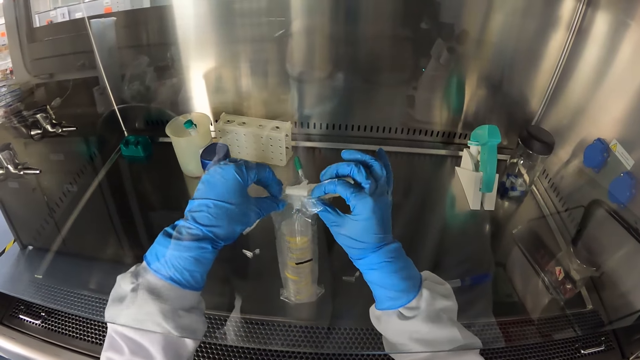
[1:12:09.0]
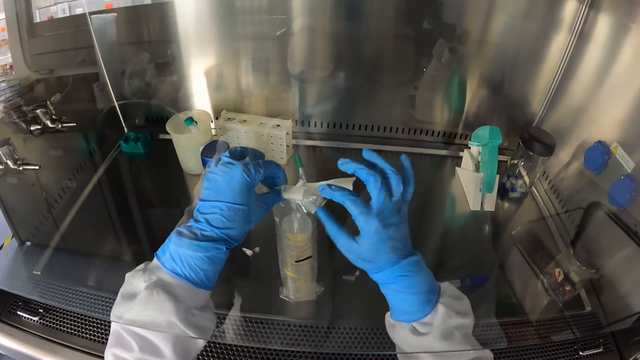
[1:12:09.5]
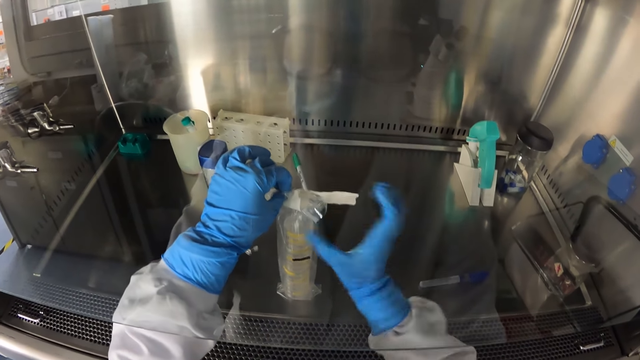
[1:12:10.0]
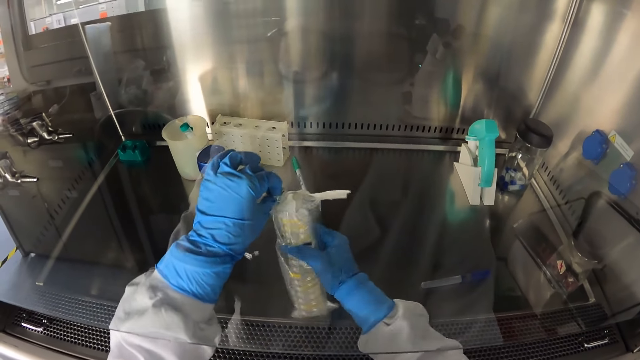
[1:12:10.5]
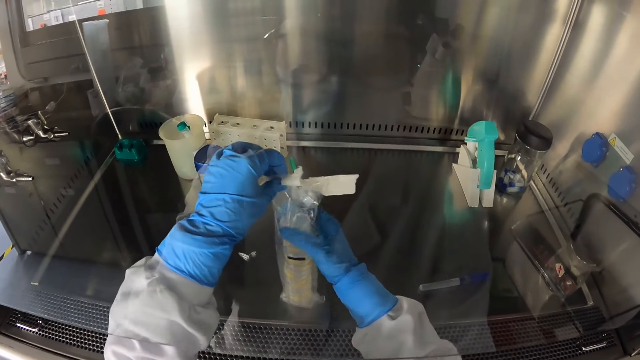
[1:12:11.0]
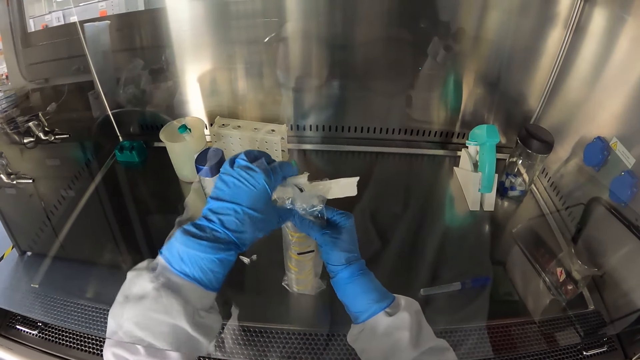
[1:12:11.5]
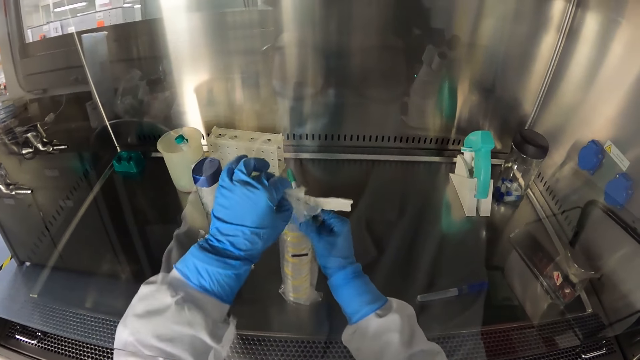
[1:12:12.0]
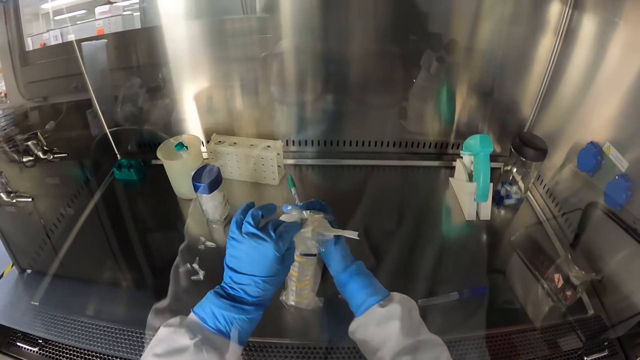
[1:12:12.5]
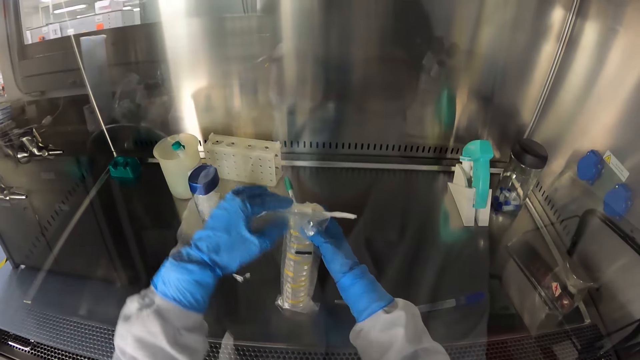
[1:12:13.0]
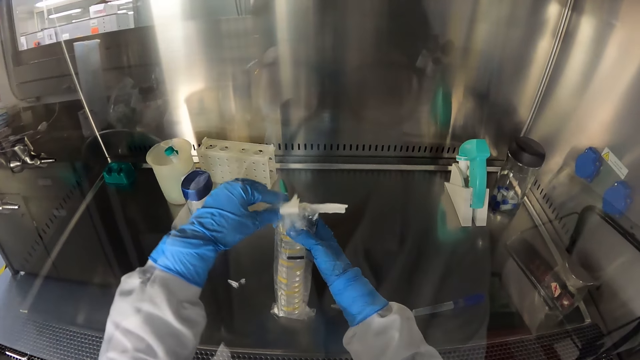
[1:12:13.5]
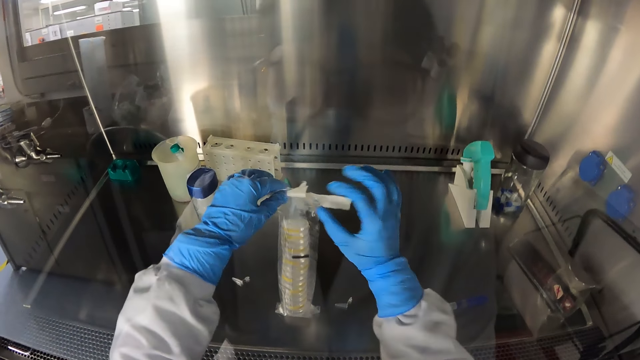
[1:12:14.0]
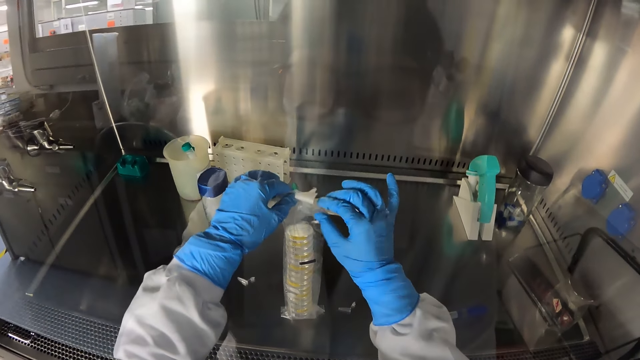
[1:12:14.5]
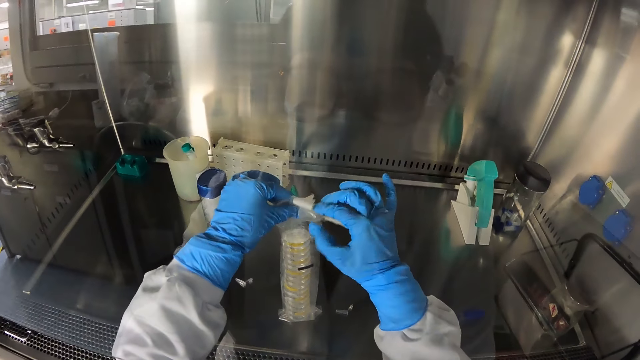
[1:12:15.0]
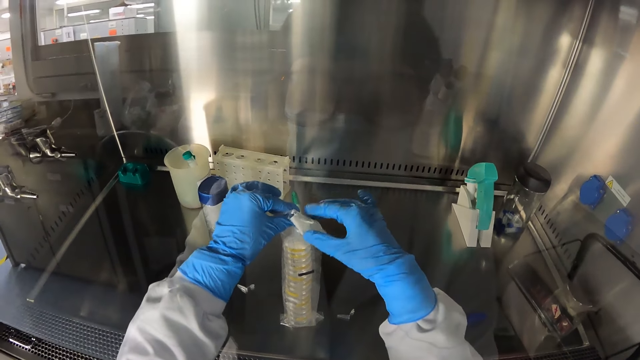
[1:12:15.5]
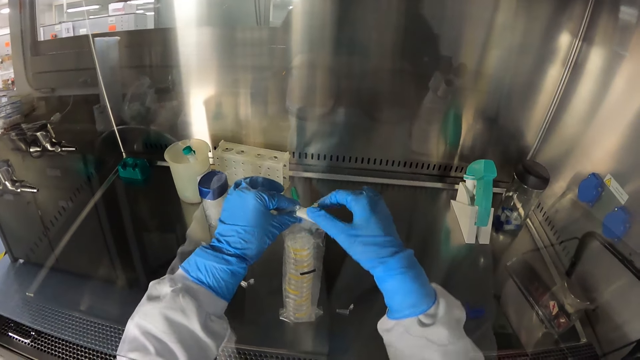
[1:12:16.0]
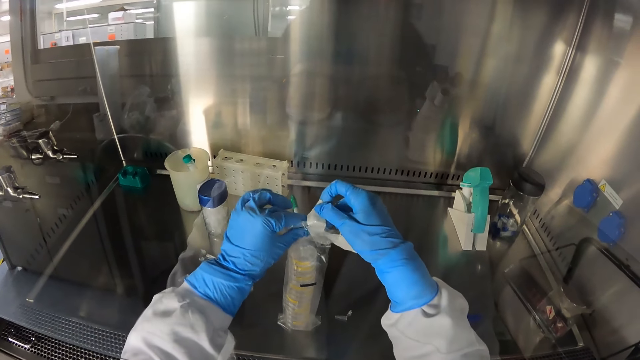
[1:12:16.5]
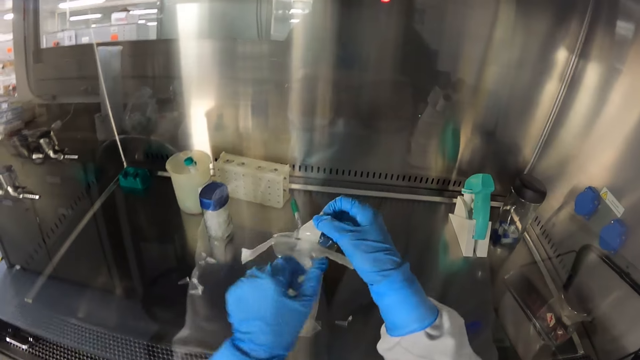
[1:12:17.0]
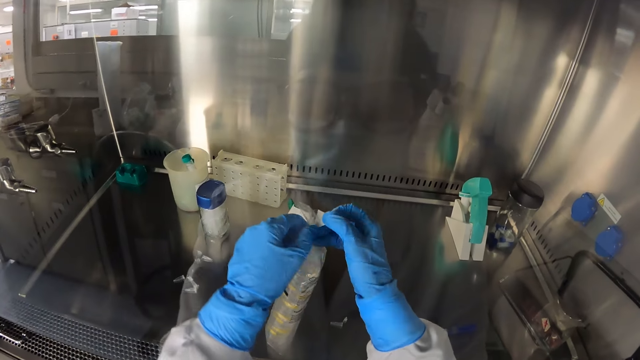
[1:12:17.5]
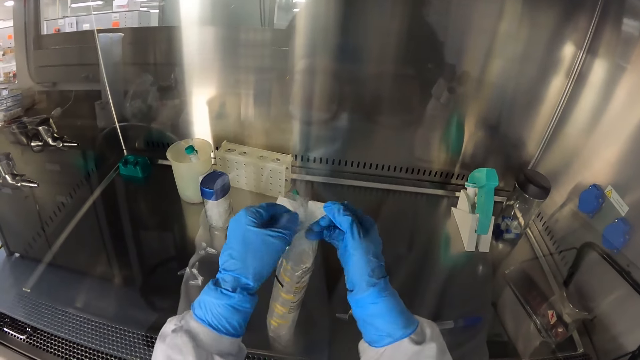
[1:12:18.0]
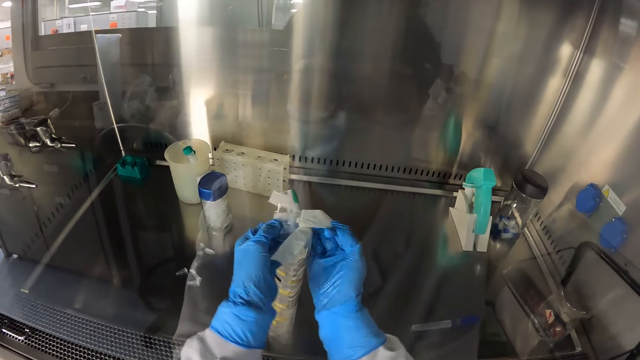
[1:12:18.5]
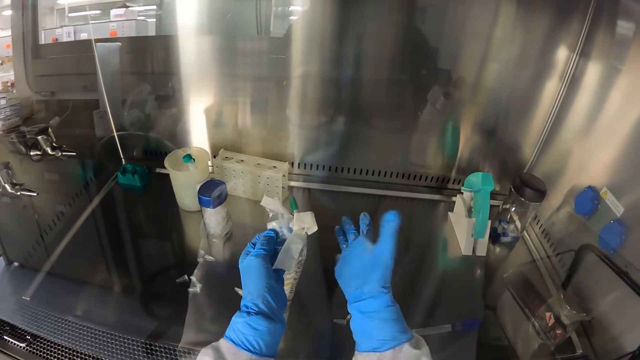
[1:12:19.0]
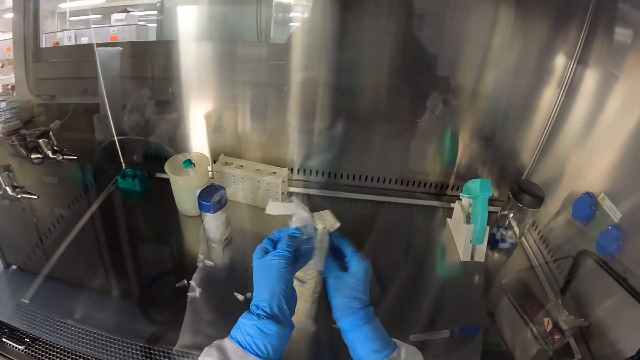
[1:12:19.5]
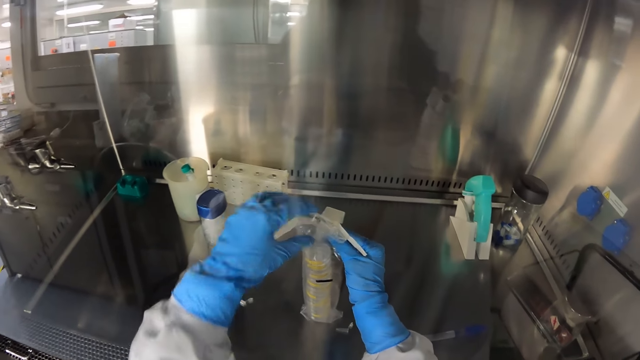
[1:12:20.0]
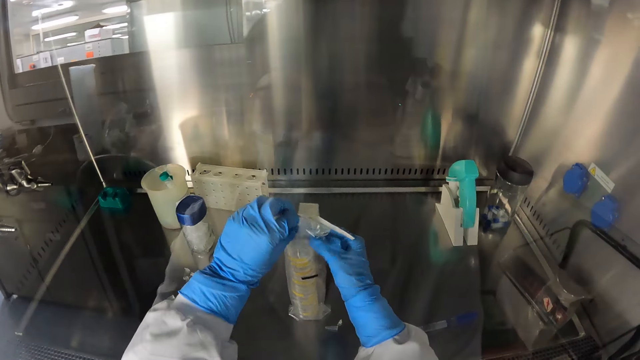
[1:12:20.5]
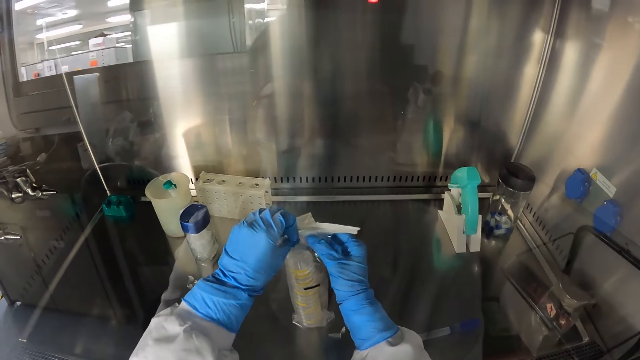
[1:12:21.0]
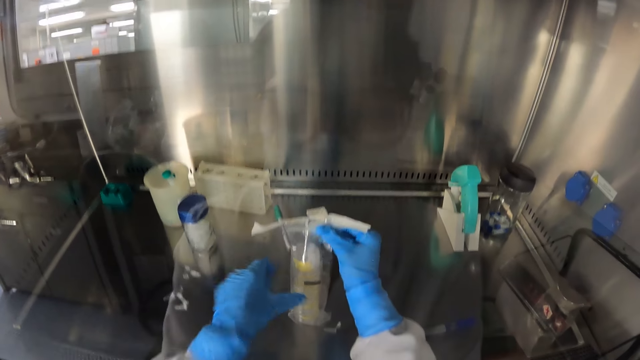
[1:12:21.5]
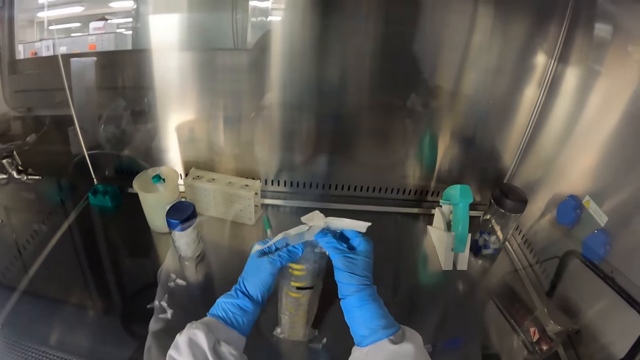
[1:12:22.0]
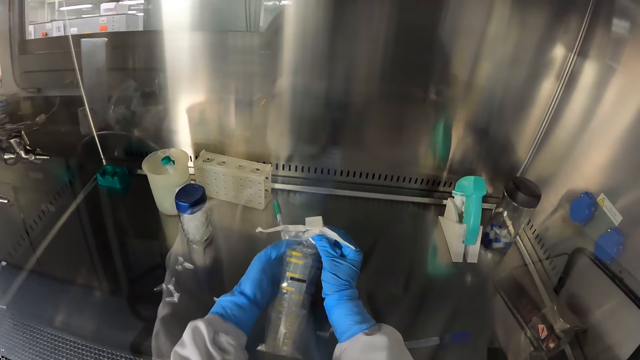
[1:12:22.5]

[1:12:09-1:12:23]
The camera wearer folds a plastic paper. They move a plastic bottle. They pull the tape. They fold the paper.

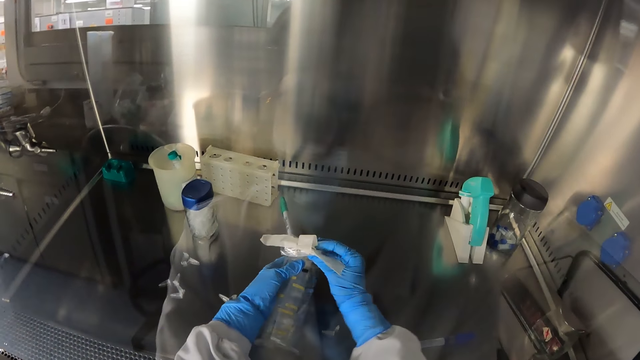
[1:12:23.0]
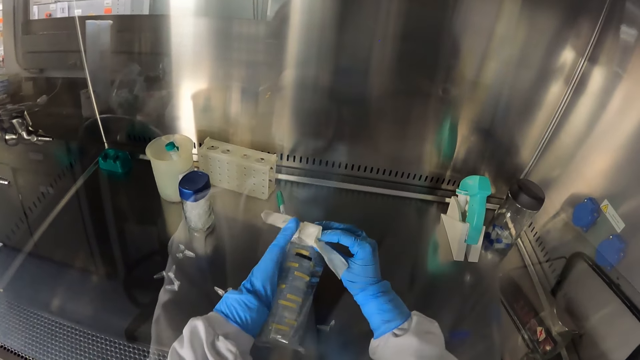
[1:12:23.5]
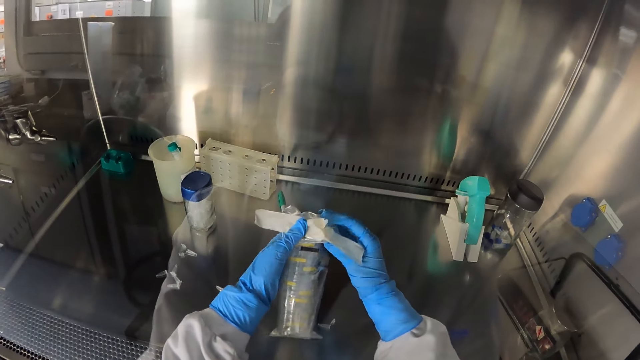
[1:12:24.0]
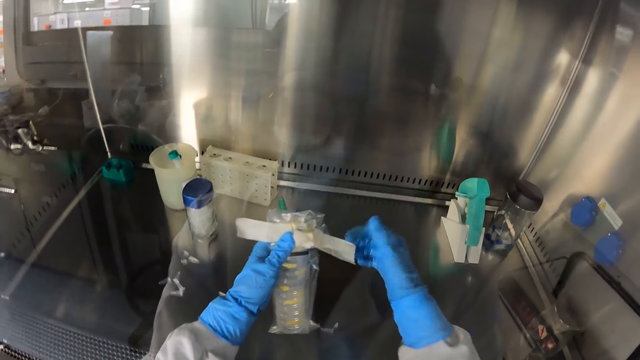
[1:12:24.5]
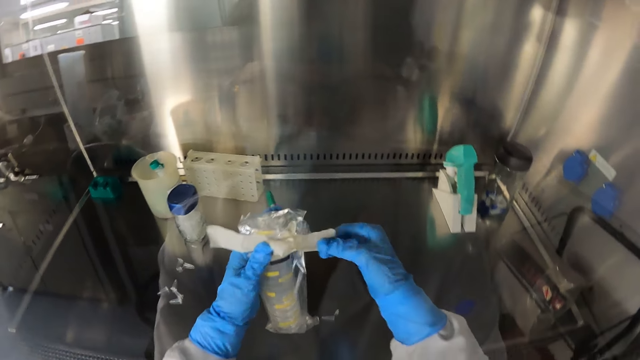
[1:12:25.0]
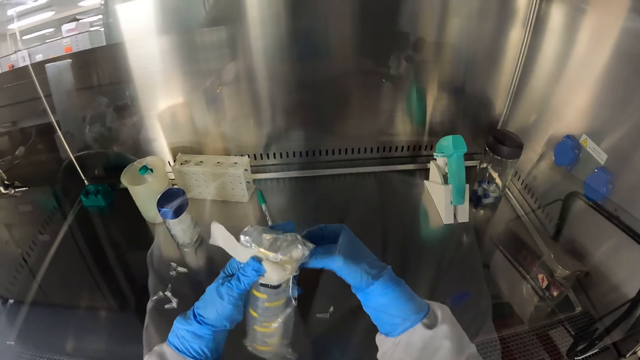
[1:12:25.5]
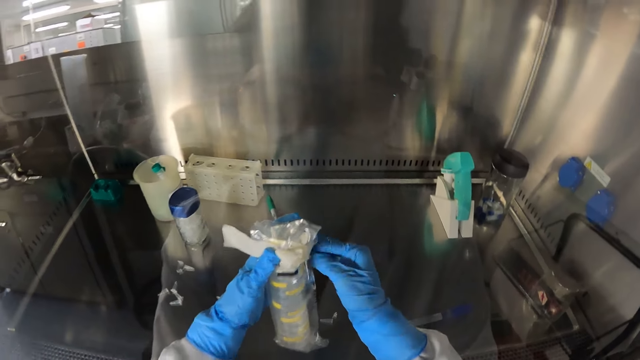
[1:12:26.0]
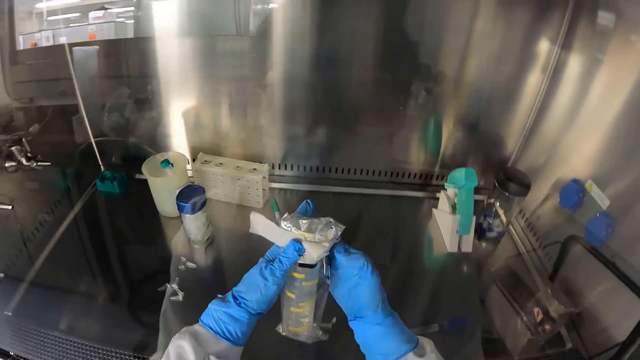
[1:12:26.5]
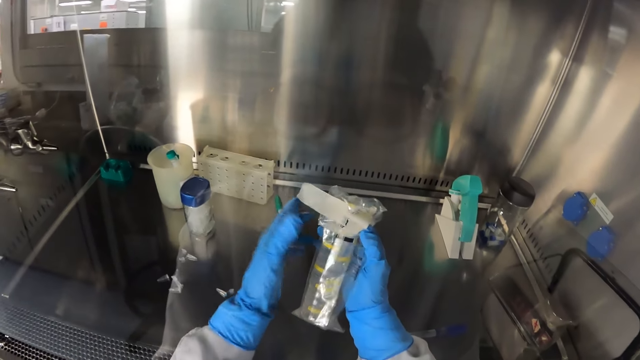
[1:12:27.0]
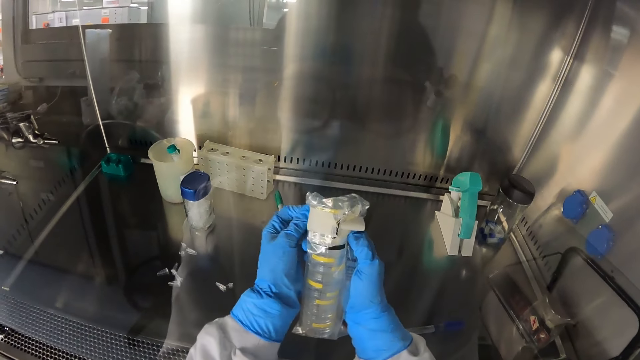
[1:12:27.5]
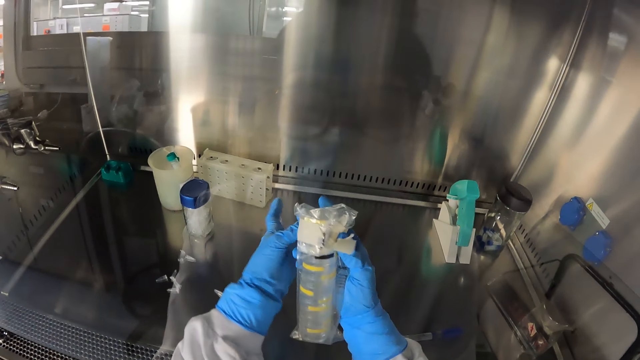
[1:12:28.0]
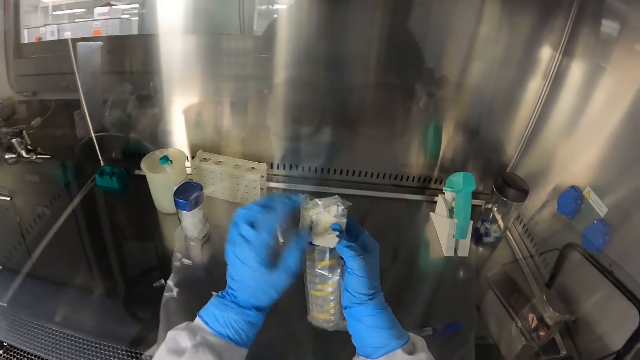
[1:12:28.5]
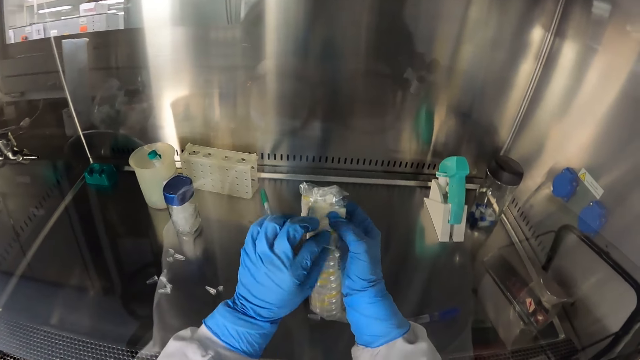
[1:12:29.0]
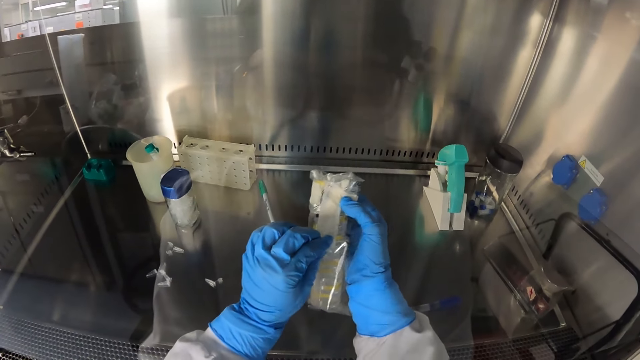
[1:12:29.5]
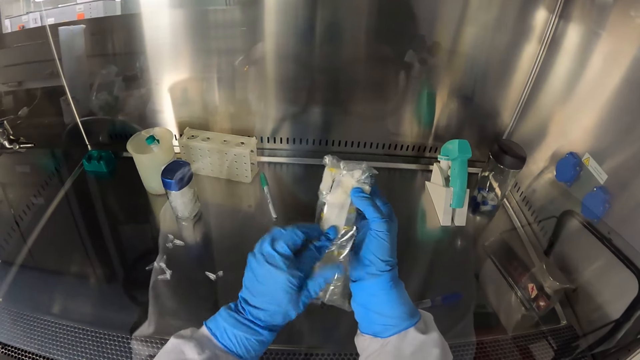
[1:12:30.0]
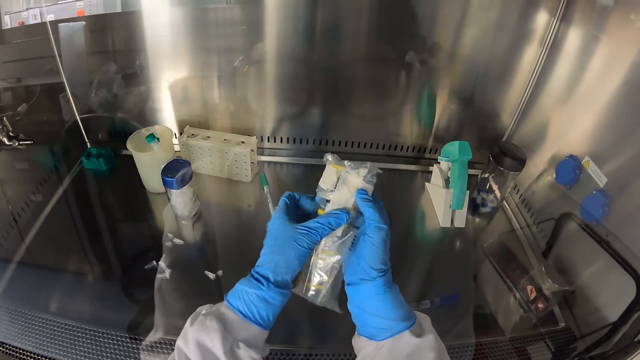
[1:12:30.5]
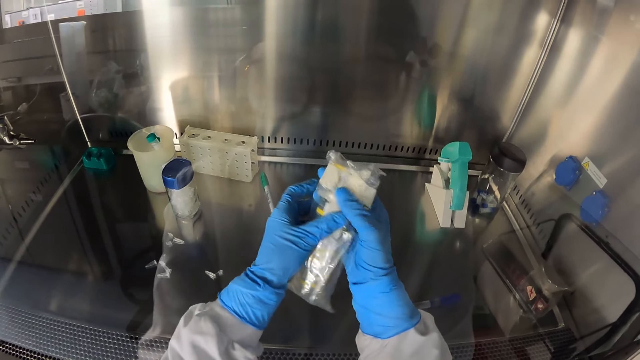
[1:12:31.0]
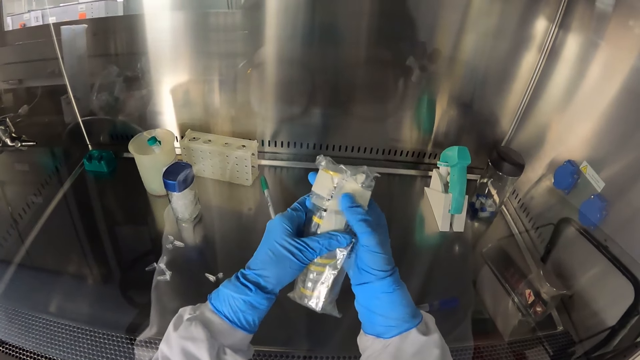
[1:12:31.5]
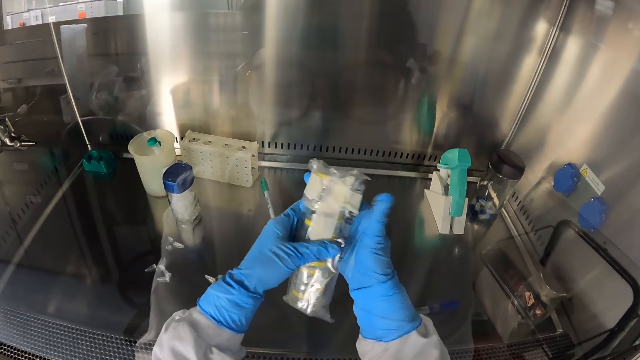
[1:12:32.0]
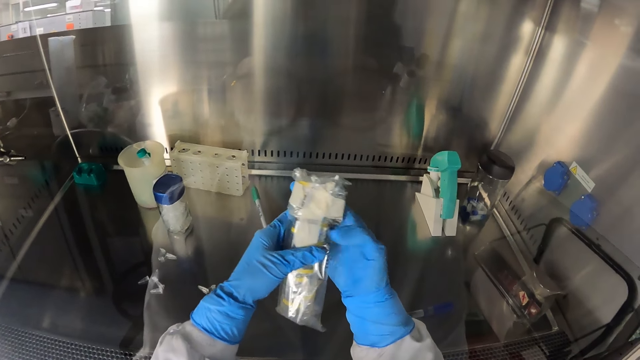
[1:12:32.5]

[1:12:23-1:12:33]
The camera wearer sticks the sellotape on the polythene bag.
